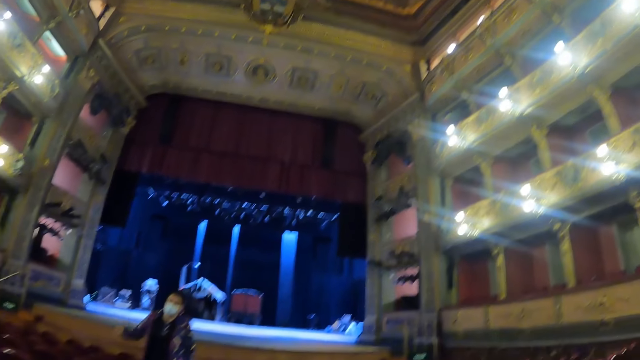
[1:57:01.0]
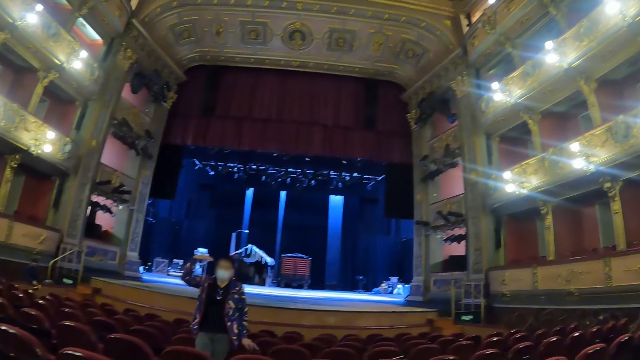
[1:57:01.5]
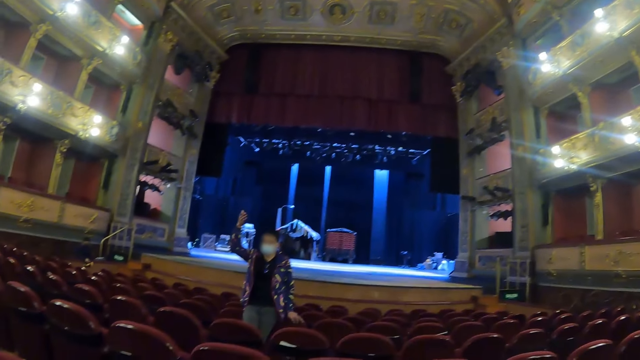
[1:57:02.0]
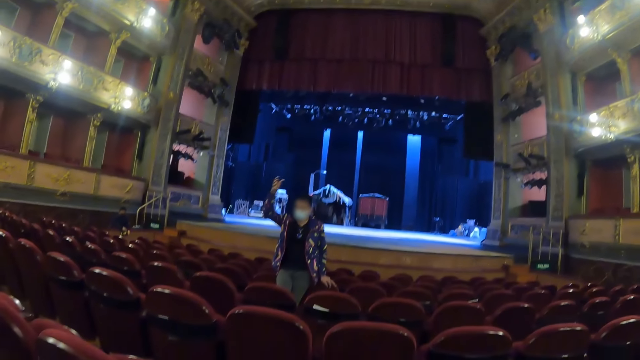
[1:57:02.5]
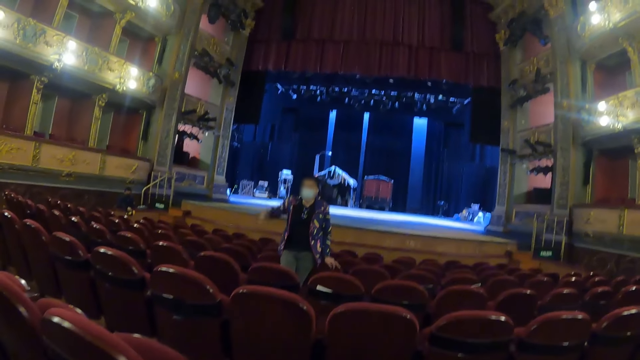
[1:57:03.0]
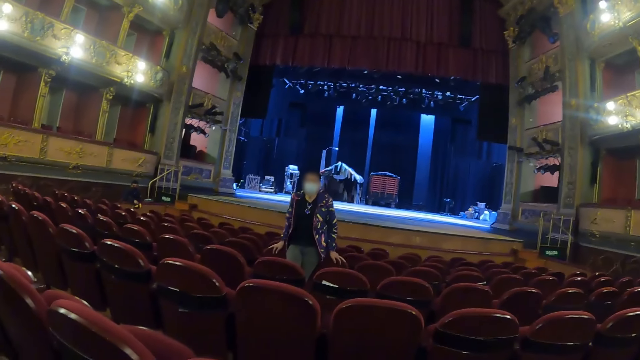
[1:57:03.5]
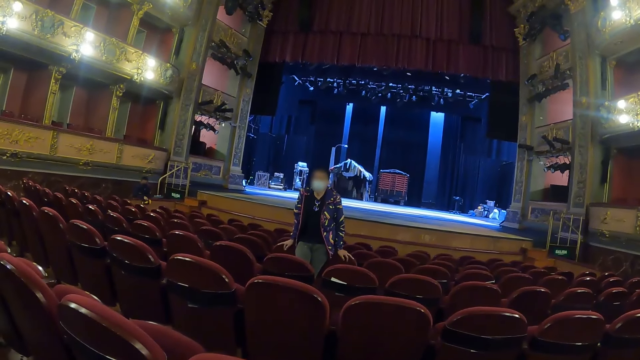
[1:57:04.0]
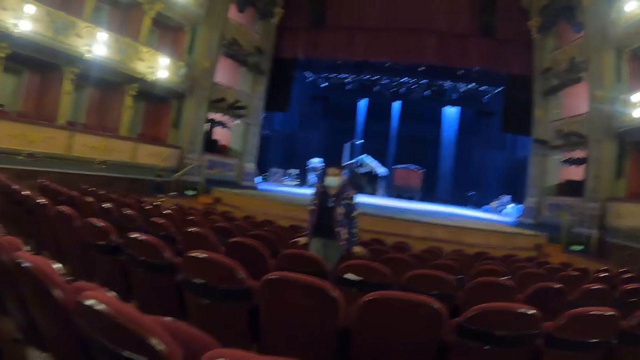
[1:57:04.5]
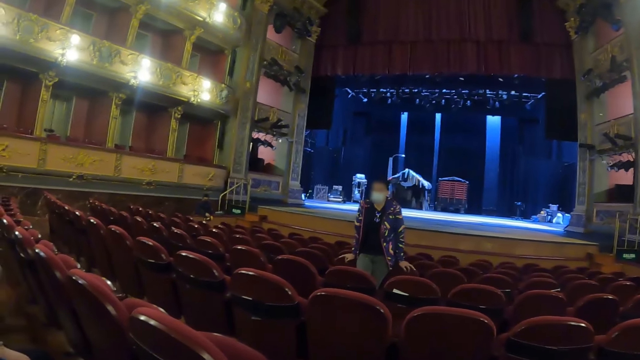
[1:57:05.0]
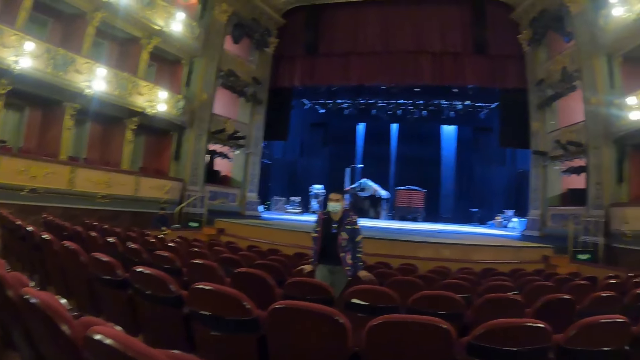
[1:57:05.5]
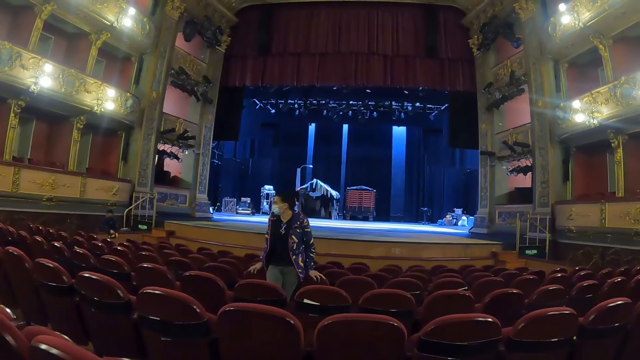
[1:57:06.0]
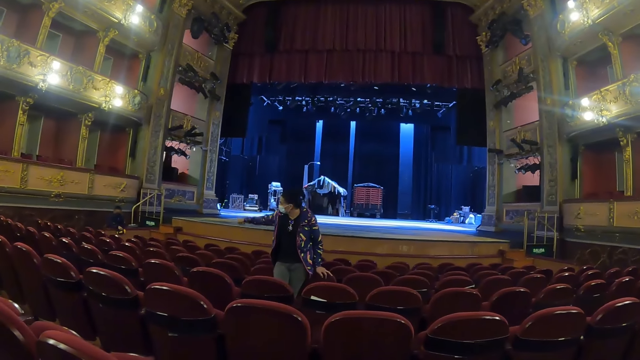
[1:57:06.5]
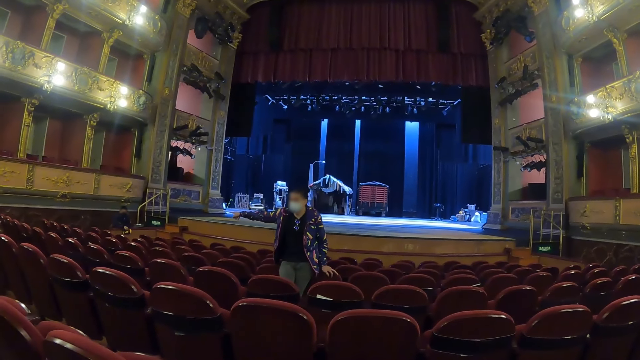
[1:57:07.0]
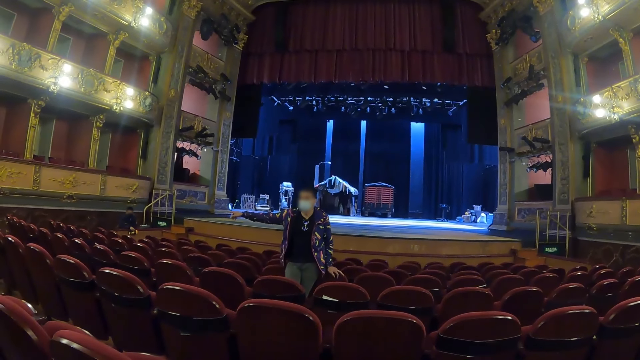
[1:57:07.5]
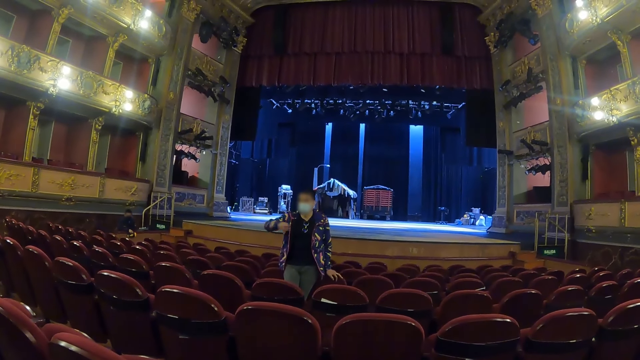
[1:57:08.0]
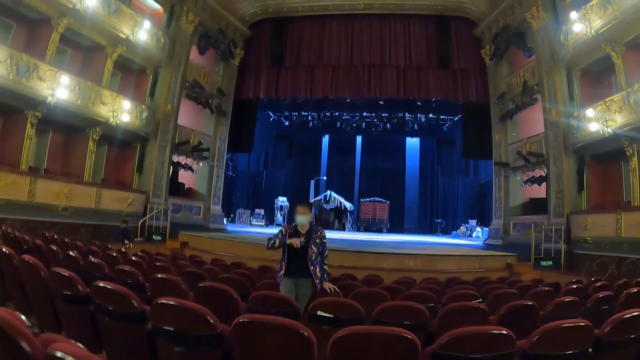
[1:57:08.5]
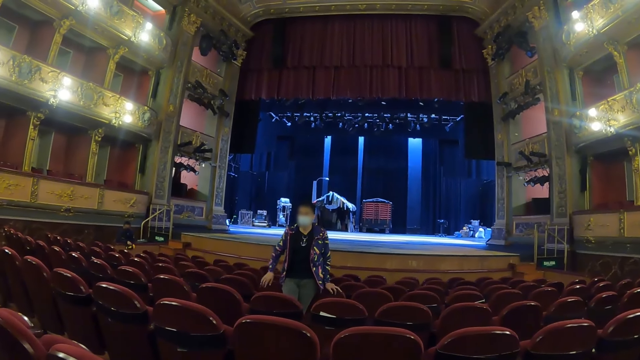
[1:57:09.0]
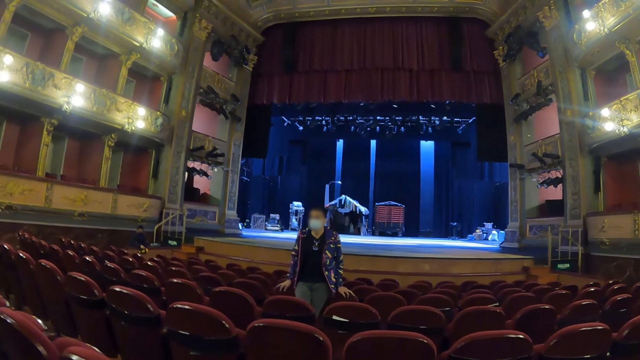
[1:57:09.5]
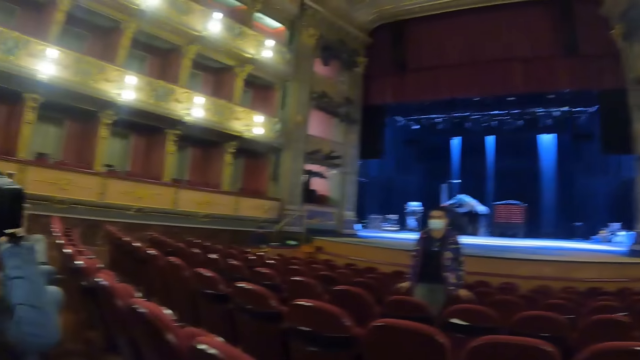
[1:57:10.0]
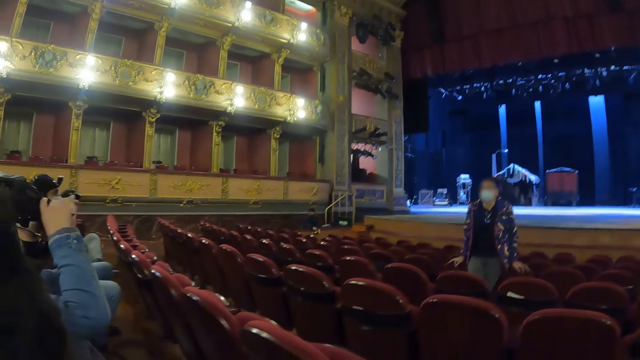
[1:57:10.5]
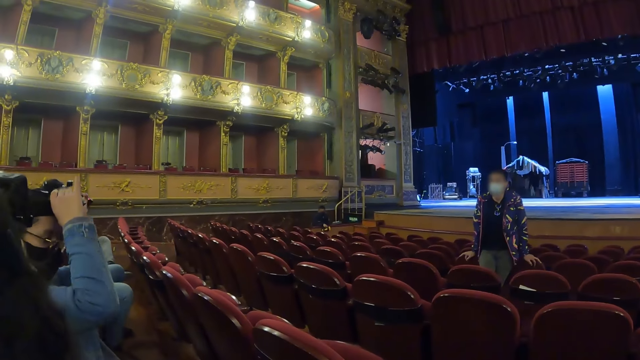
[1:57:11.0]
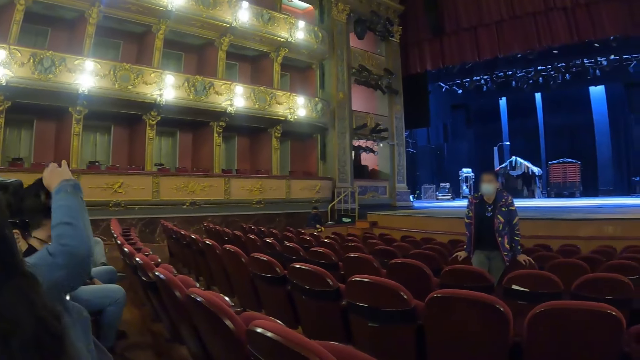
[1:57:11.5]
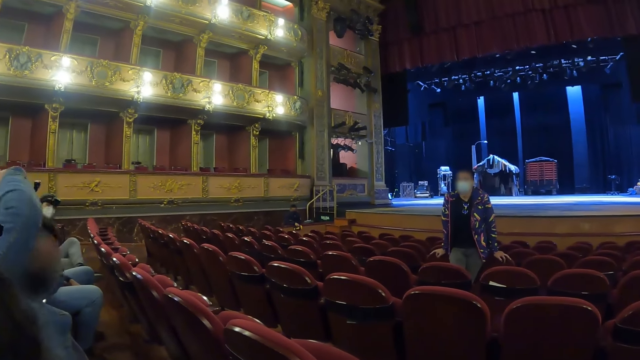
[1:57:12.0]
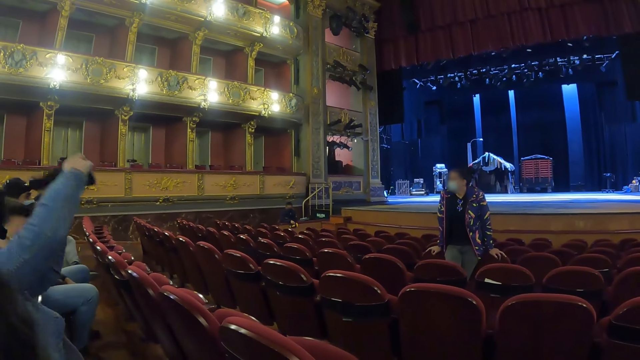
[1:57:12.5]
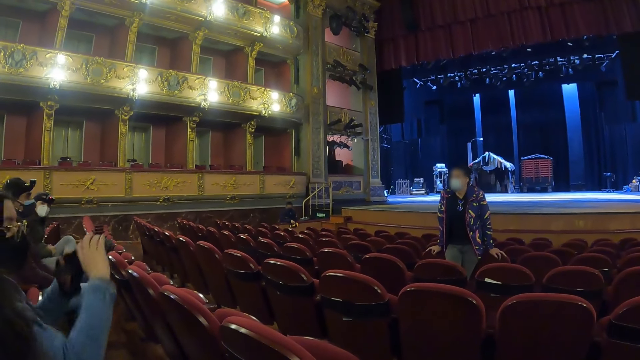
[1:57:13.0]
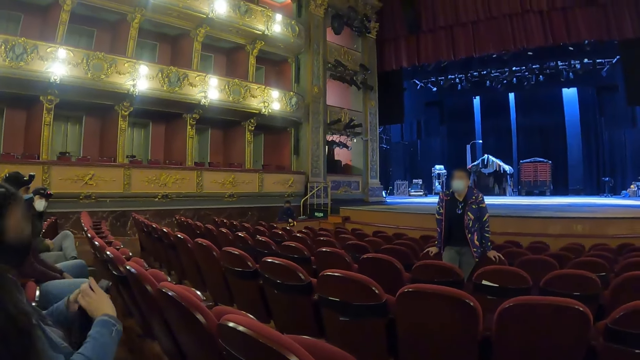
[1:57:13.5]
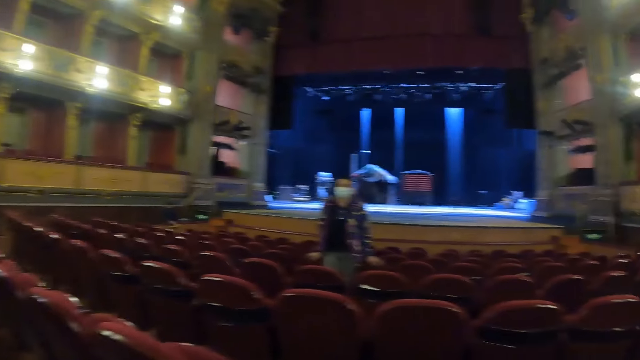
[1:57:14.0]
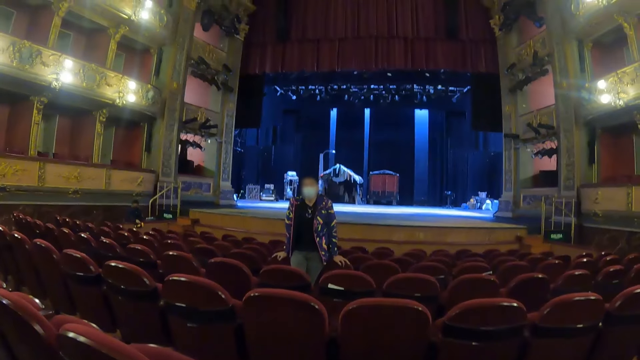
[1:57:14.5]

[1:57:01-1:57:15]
The camera wearer moves the right hand. They stare in the show room. A man speaks. The camera wearer moves the right hand. They look around the theater.

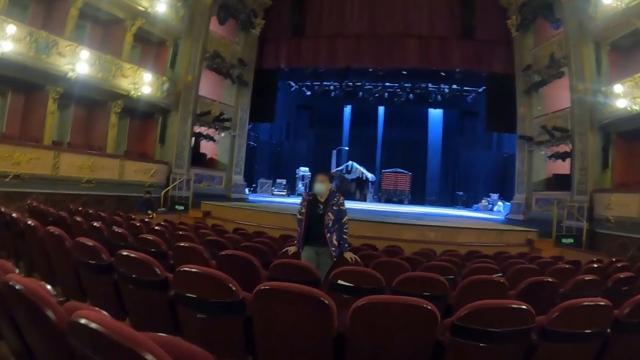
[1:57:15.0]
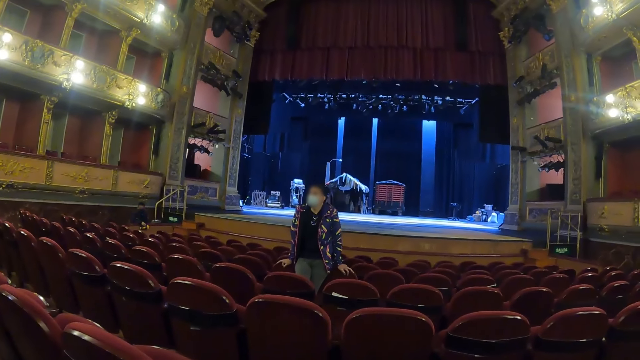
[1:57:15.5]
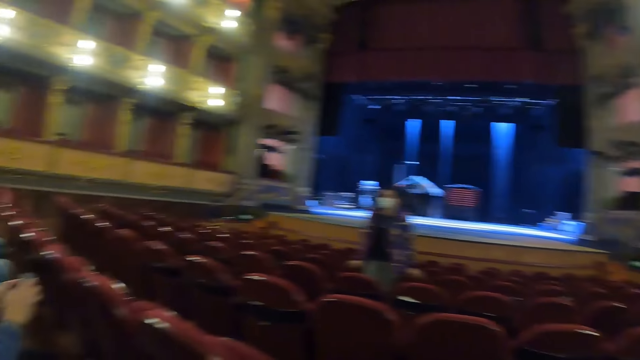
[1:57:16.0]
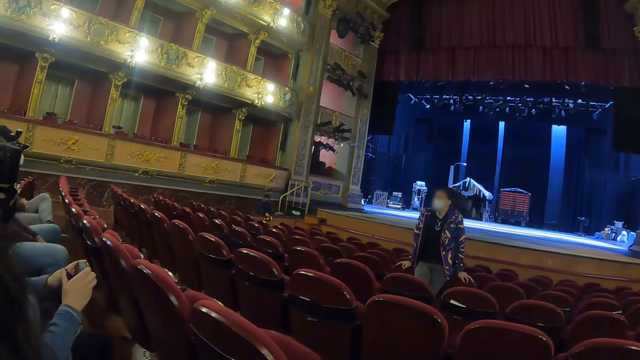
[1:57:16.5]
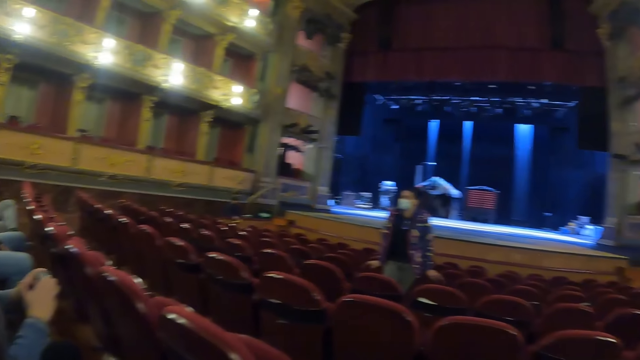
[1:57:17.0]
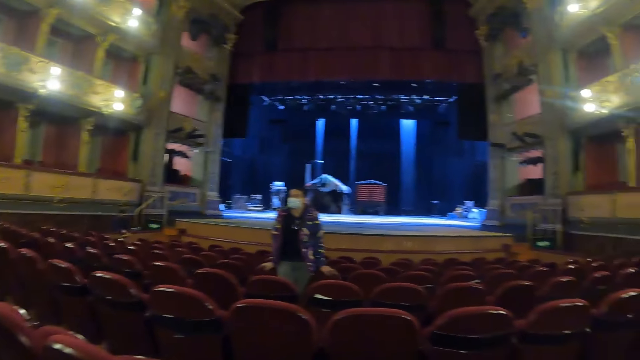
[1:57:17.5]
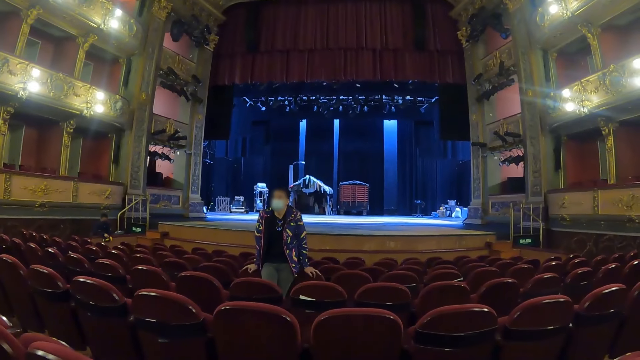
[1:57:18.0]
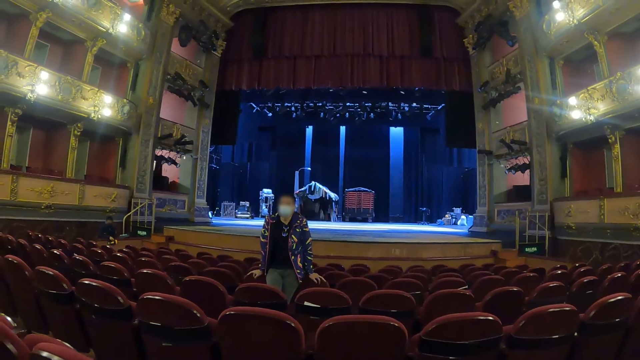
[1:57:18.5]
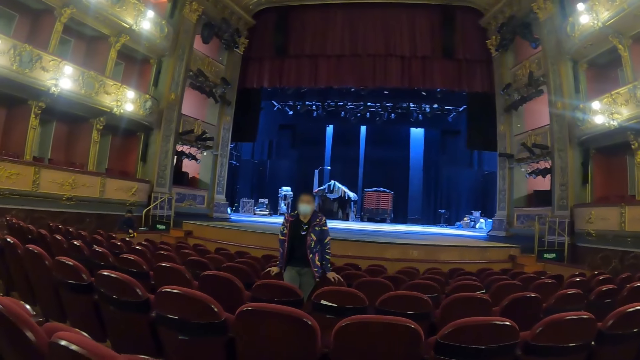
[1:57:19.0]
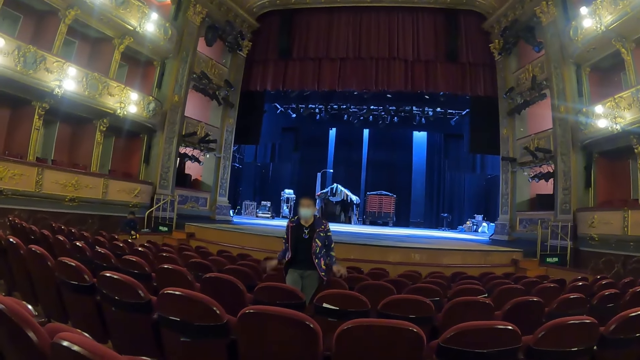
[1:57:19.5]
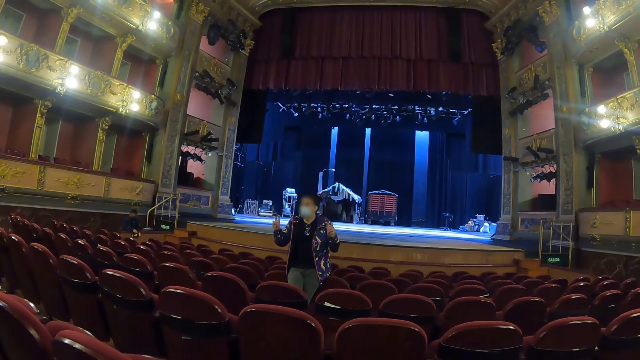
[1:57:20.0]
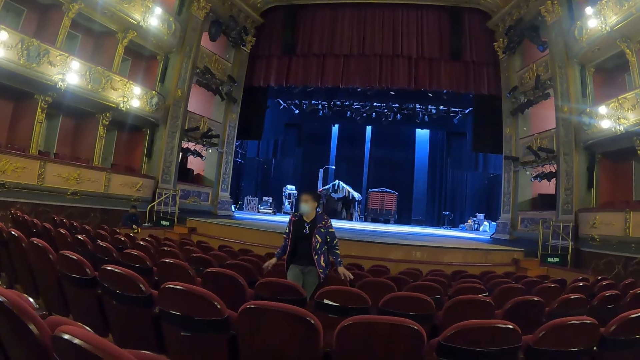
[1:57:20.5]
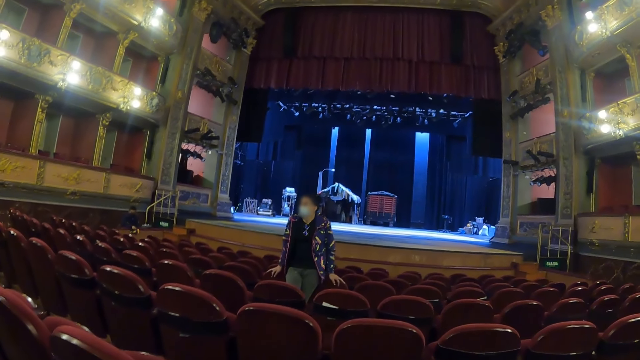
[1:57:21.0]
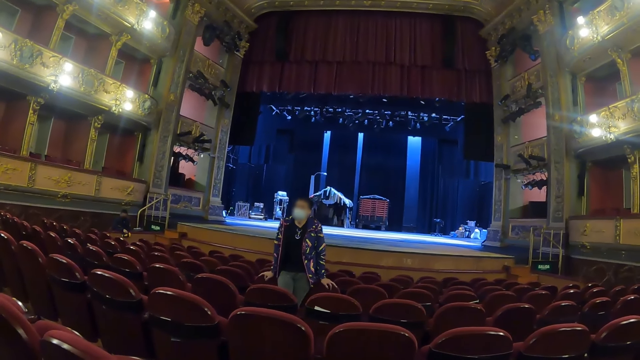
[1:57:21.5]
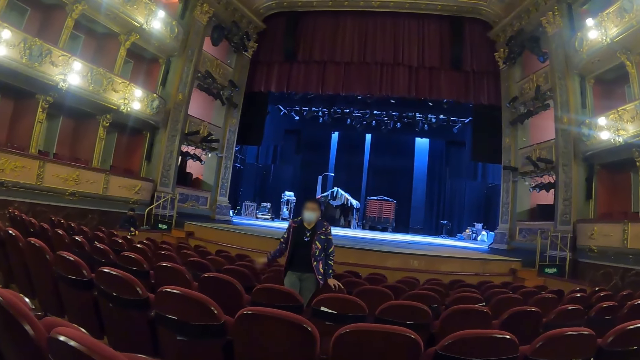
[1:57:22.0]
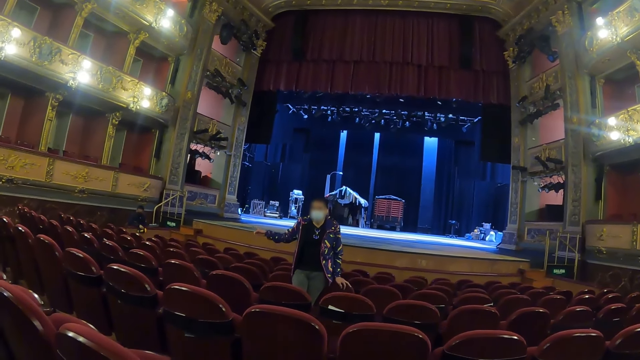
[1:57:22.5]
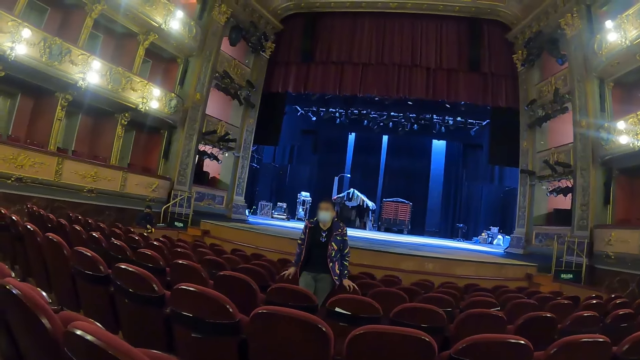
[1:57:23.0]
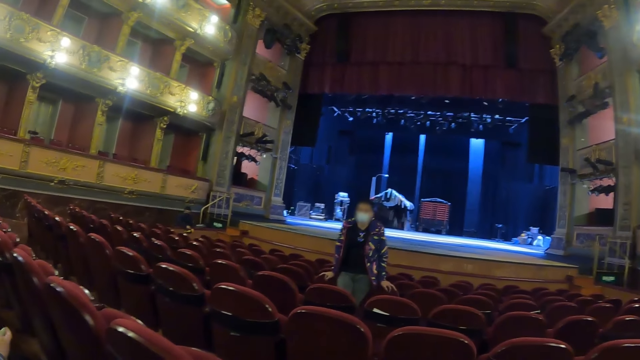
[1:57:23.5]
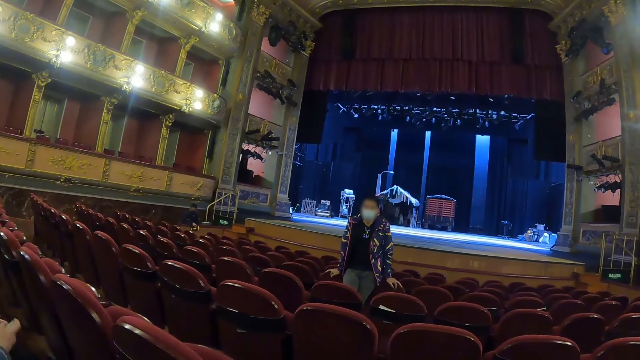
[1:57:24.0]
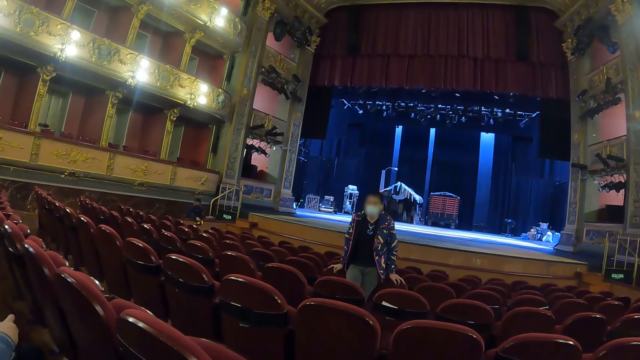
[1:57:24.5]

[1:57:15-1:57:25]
A person shakes hands. The camera wearer converses with the person.
